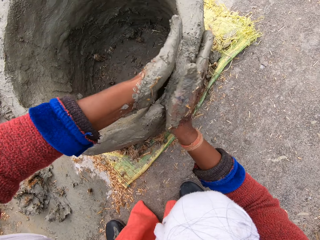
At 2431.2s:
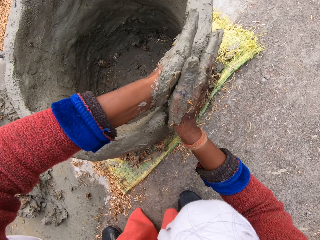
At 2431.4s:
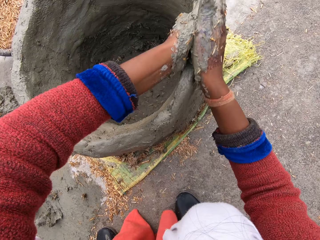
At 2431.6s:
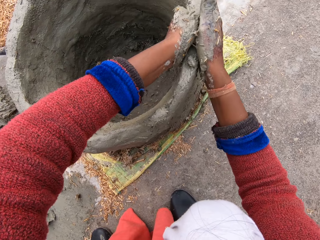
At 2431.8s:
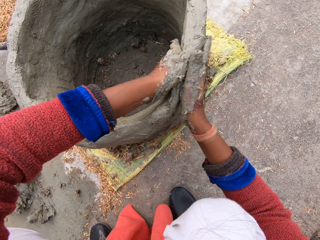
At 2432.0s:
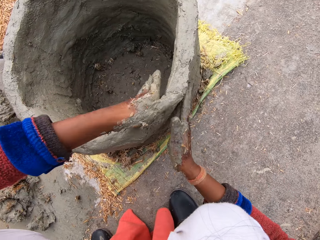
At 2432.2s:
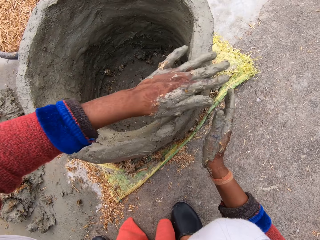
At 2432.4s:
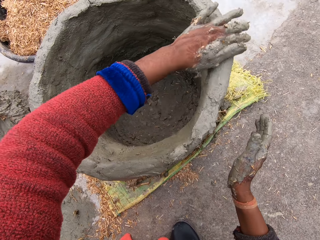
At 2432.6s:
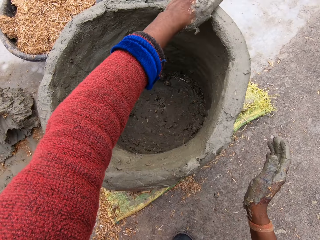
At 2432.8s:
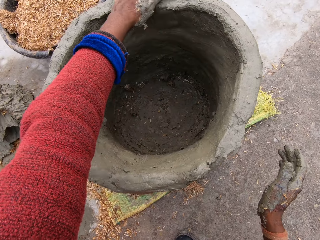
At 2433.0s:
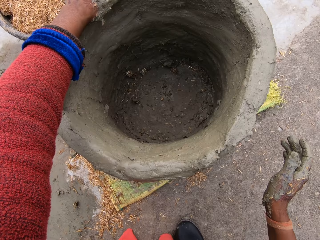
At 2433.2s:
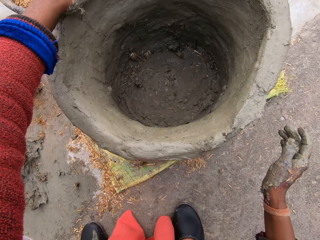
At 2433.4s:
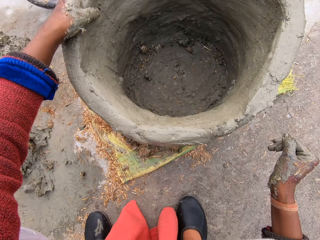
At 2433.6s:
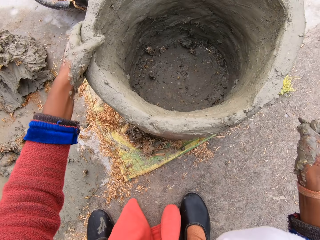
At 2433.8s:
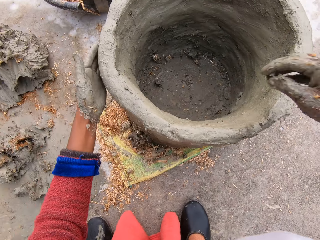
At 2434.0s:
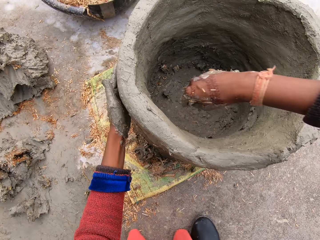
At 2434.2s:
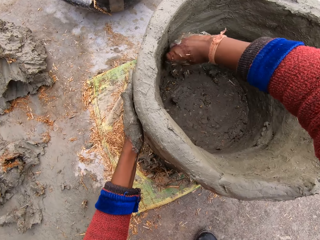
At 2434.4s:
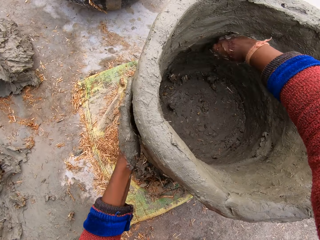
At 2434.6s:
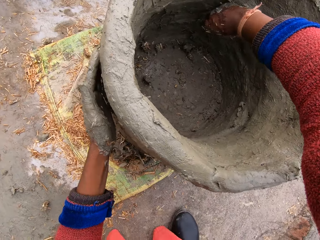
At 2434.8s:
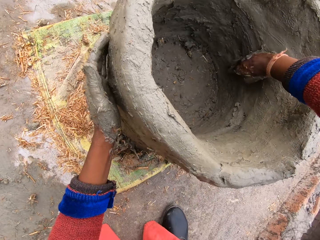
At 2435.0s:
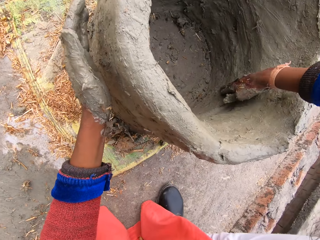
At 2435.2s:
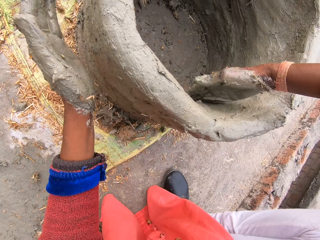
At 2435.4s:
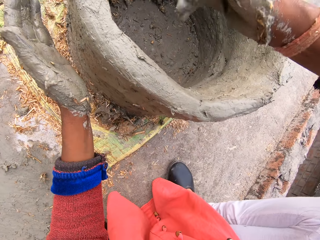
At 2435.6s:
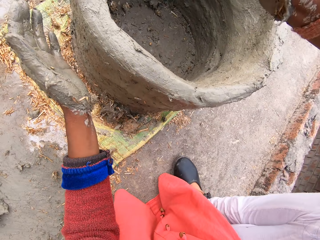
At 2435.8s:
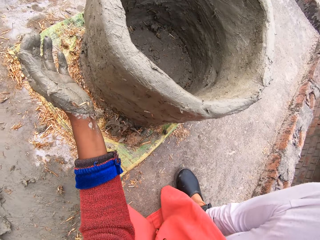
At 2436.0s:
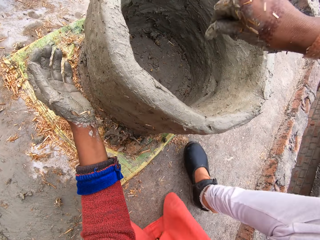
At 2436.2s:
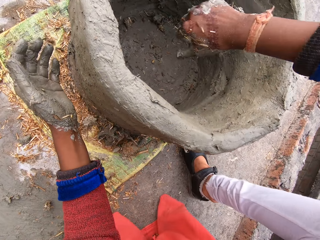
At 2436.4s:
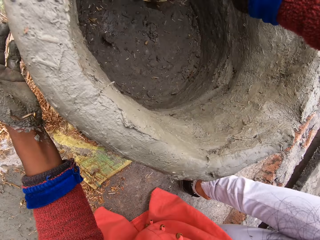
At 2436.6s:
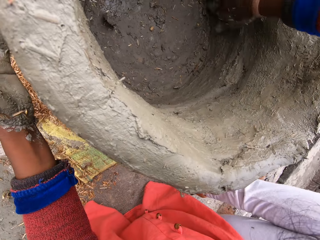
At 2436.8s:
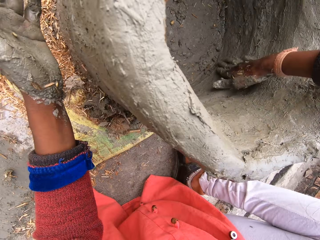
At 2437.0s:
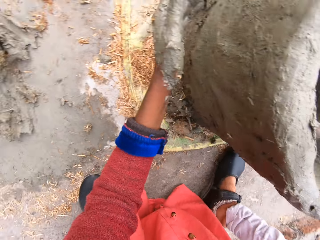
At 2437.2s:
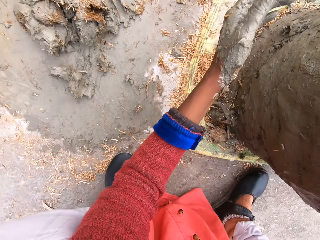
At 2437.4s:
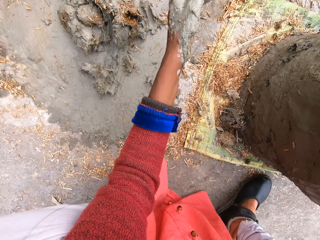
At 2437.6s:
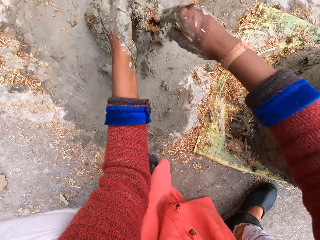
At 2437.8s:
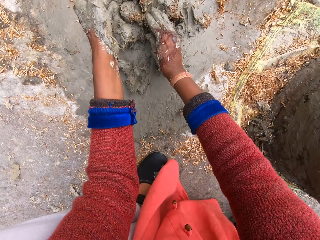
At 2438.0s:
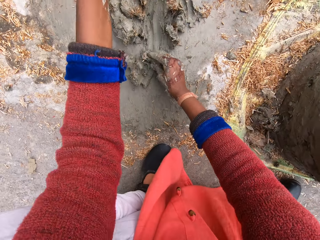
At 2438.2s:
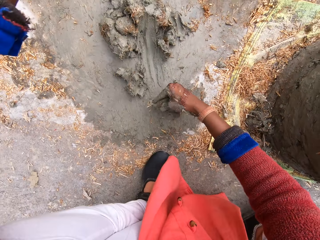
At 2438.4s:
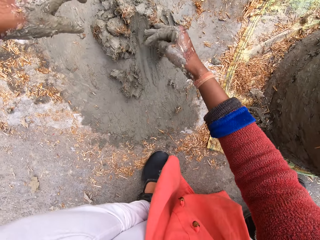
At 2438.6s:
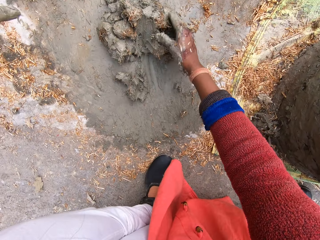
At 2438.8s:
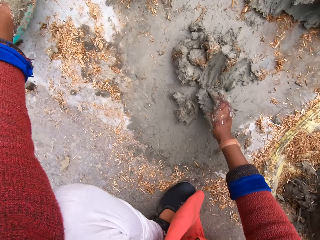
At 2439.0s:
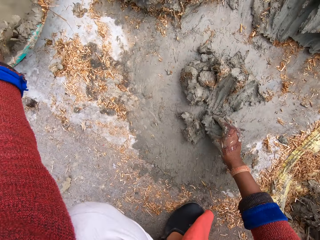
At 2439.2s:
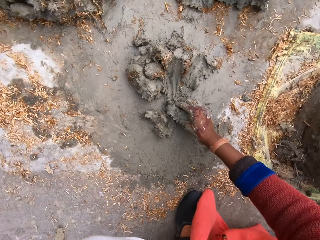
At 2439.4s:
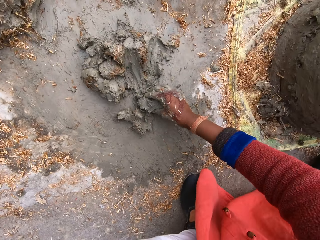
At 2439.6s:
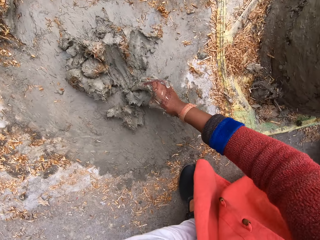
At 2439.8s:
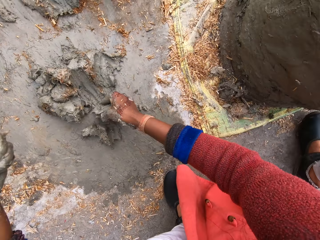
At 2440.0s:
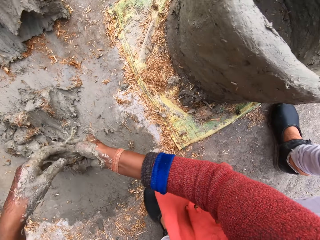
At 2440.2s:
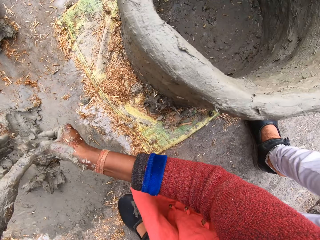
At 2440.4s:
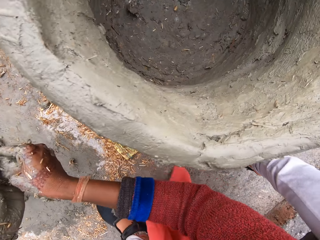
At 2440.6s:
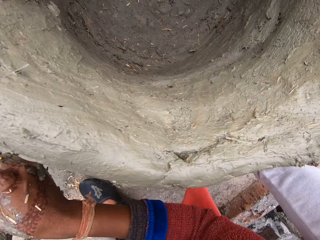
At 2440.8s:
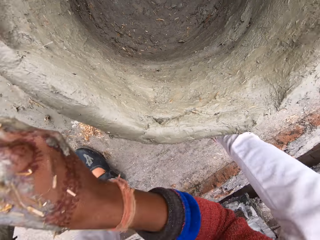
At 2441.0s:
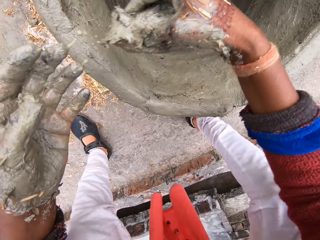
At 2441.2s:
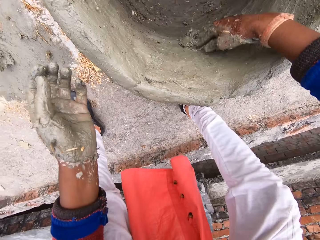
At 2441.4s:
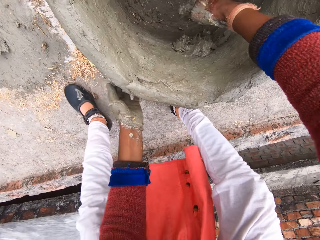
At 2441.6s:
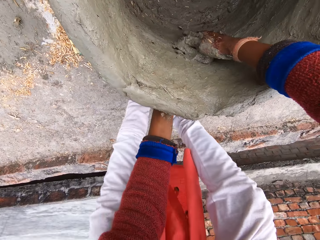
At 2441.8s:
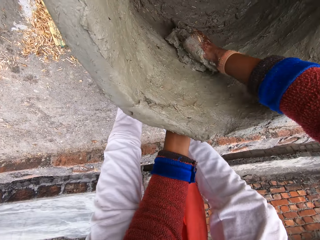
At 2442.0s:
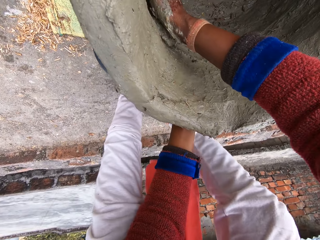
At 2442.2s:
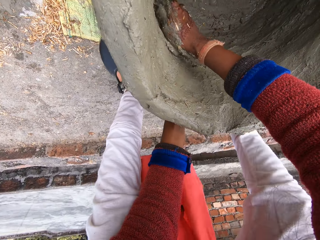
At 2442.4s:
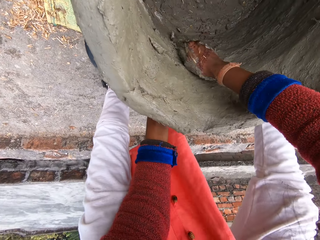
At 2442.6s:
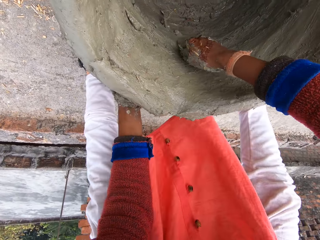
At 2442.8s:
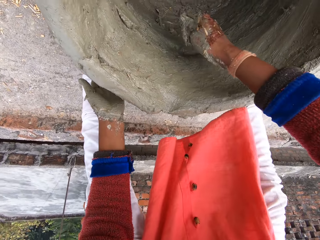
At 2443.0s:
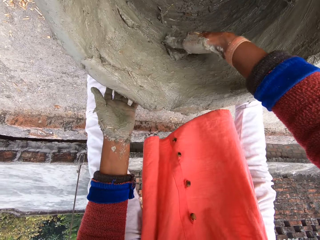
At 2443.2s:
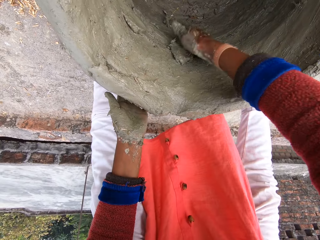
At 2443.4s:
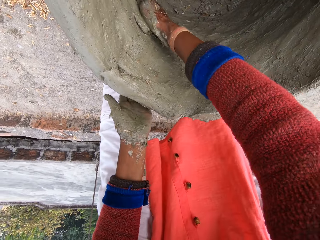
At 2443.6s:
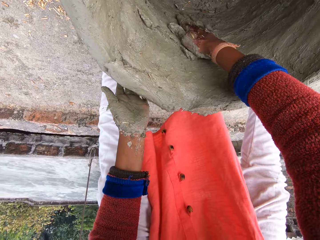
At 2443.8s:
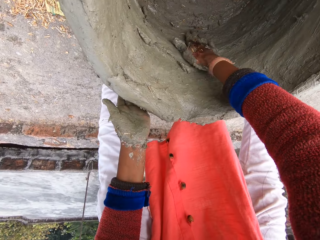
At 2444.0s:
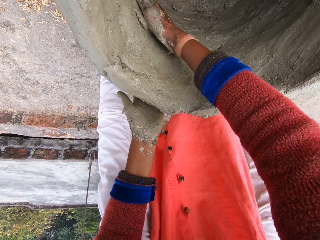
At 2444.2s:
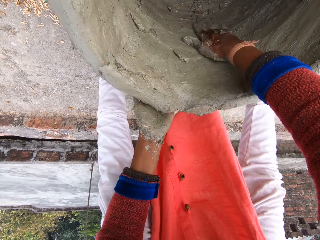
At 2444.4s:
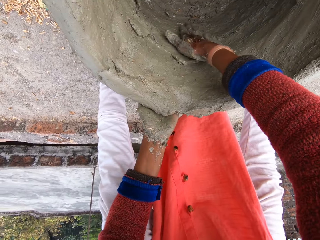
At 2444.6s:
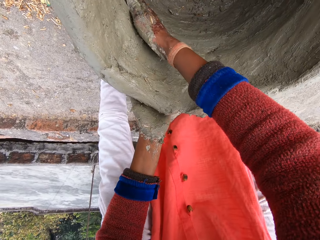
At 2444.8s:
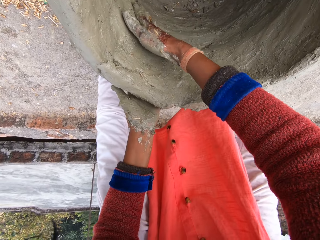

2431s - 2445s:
The camera wearer takes out some mortar mix from the mortar mix on the ground. She drops the clay on the ground. She takes out water with her hand from the bucket of water beside her. She holds the clay, sprinkles water on the clay, and mixes the mortar mix with water. She sticks the clay on the clay structure, models the clay structure, sticks the clay on the clay structure, and models the clay structure.

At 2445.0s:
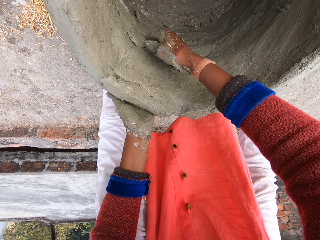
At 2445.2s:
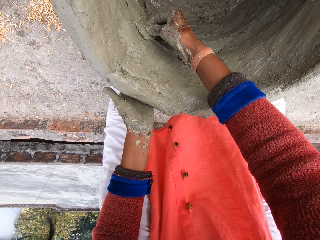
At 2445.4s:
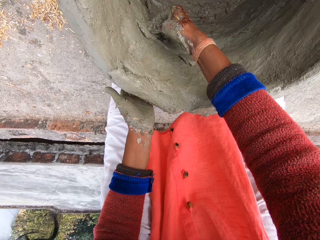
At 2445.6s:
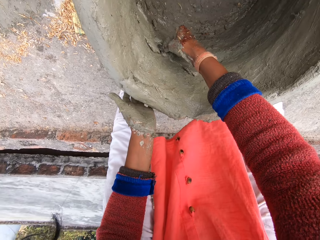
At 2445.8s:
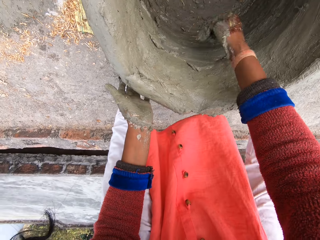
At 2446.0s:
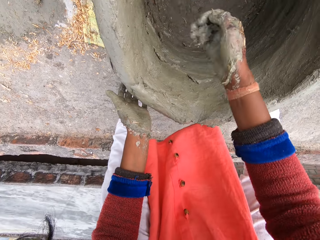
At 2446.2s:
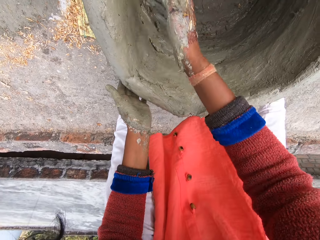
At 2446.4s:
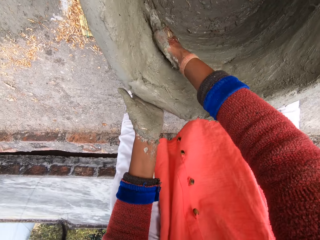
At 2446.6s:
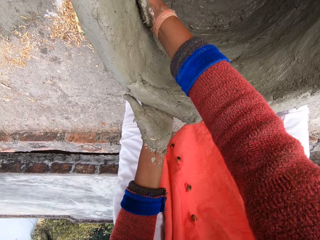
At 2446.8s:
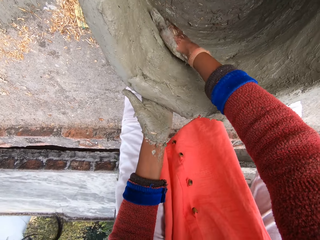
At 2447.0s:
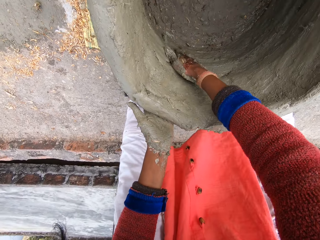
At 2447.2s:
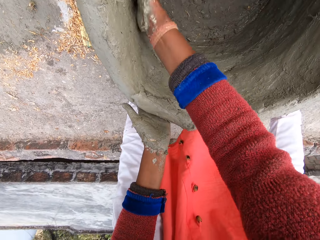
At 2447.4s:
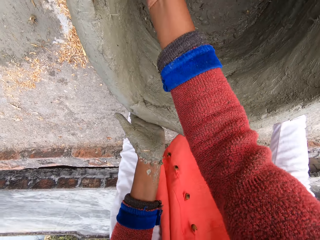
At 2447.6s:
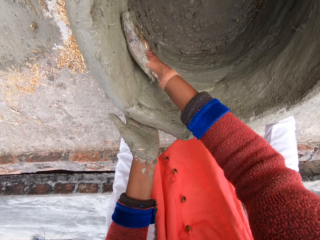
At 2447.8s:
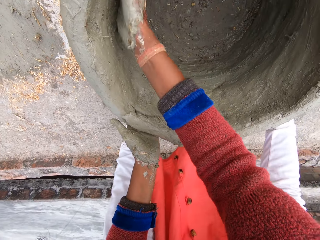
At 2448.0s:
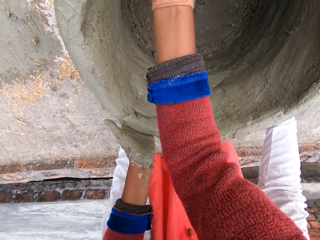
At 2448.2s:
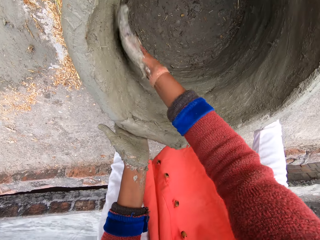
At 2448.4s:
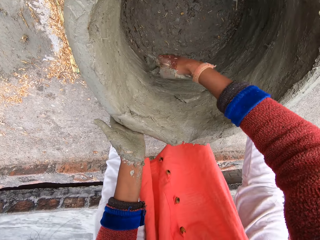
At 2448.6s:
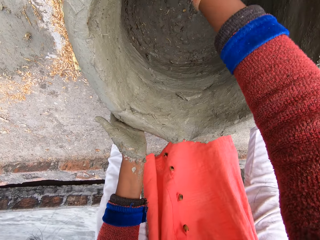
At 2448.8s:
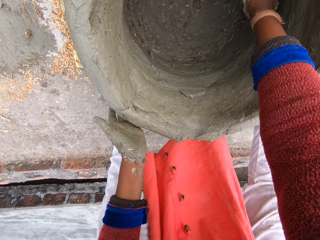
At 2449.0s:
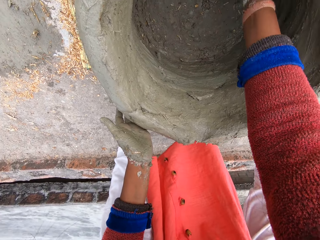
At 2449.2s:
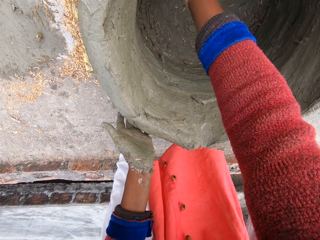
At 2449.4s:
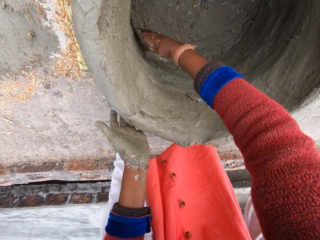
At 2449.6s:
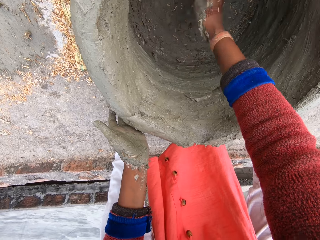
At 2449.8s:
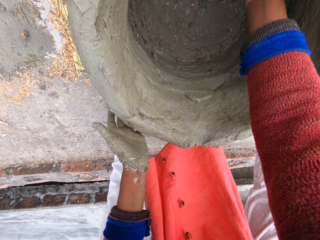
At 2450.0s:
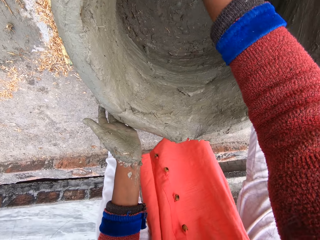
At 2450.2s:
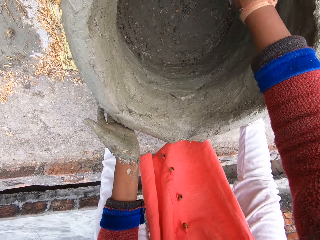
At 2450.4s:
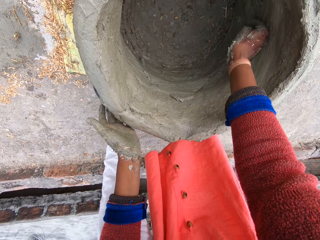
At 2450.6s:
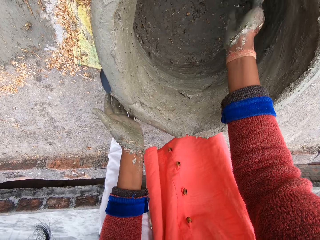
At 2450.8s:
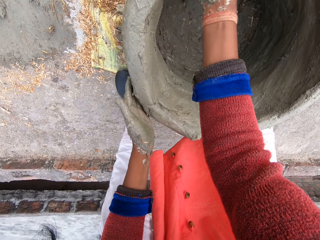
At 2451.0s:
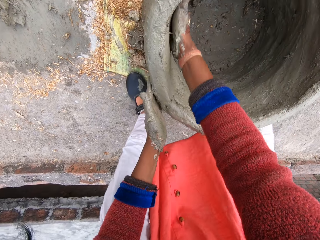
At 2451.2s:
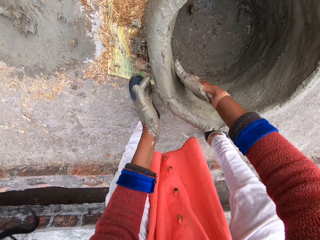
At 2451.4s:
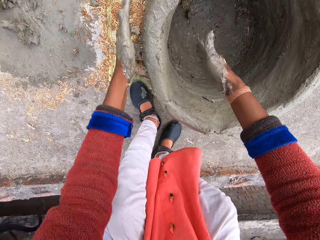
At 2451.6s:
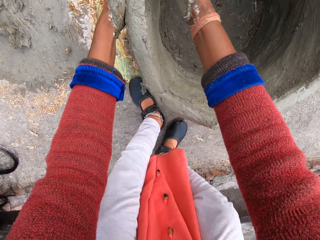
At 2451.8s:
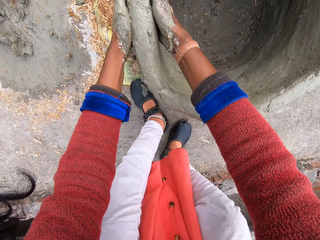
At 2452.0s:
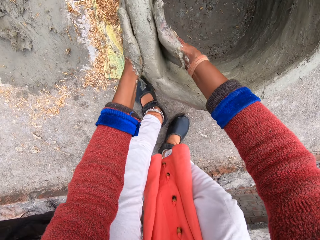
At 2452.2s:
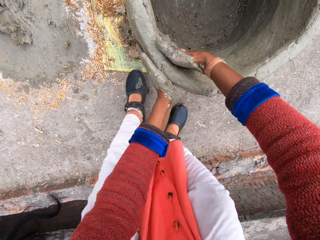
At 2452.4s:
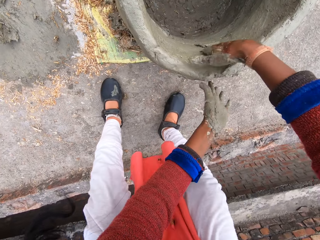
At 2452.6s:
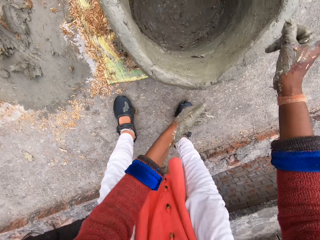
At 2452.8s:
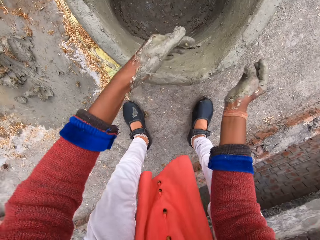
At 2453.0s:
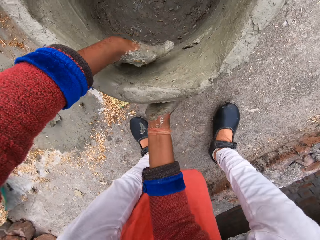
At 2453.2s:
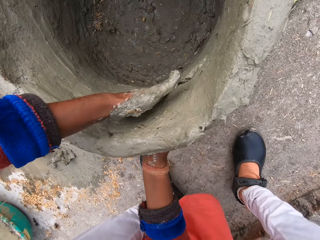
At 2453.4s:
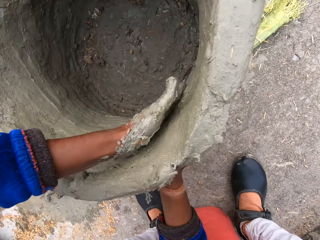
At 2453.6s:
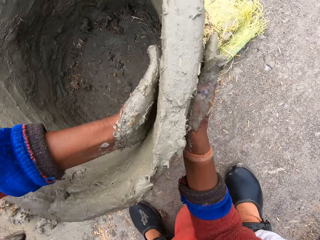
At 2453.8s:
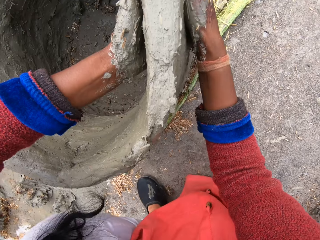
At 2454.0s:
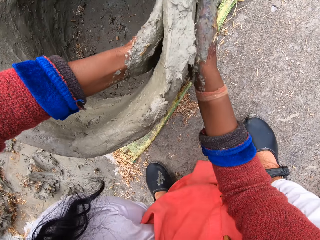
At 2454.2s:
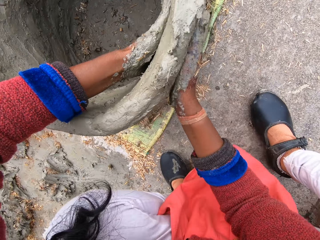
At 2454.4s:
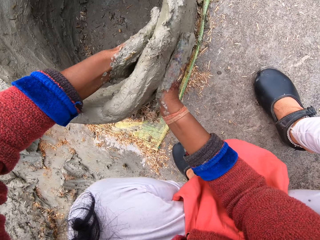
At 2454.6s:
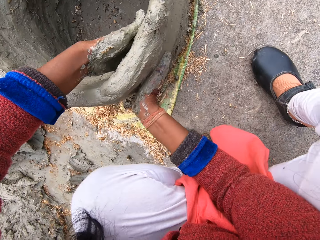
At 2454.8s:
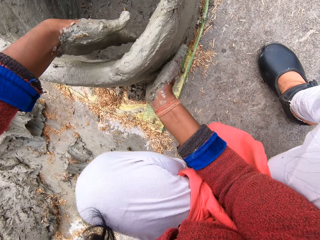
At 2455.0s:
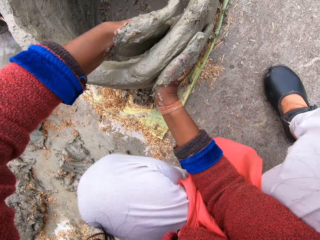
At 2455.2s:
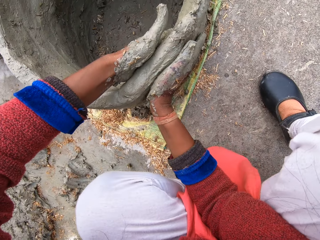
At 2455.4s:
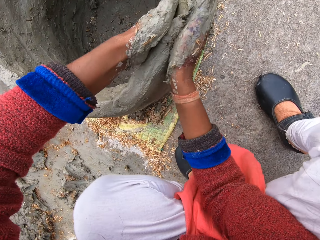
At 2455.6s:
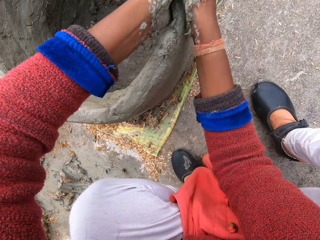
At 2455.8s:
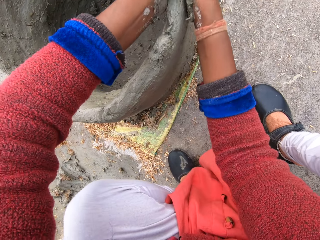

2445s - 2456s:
The camera wearer takes out a stone from the flower pot. They take out the stone from the flower pot again. They throw something. They smoothen the flower pot with both hands. They make something with mud.
